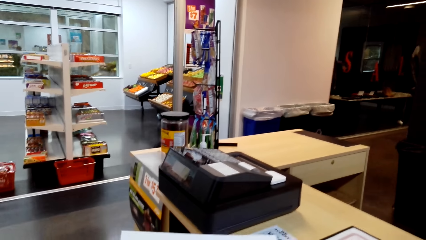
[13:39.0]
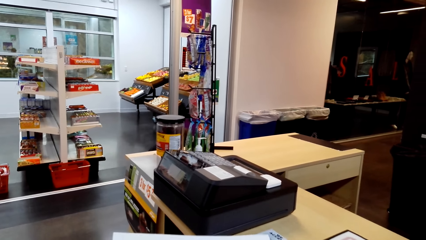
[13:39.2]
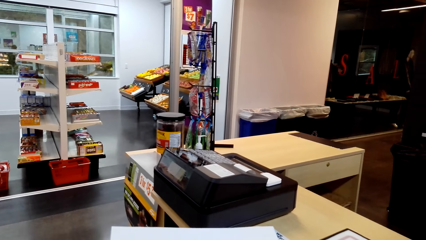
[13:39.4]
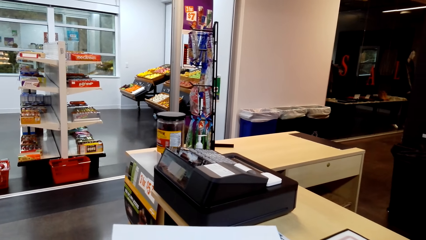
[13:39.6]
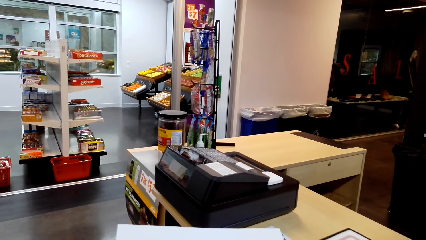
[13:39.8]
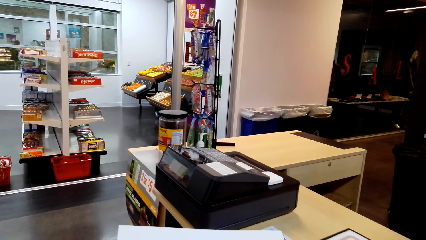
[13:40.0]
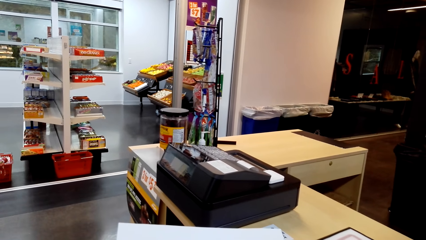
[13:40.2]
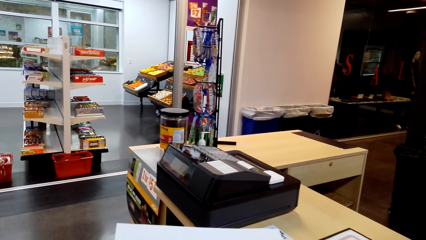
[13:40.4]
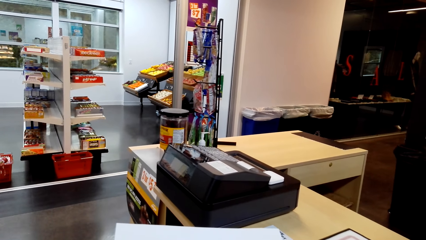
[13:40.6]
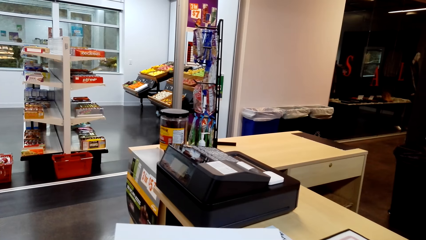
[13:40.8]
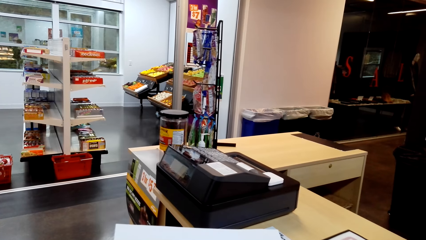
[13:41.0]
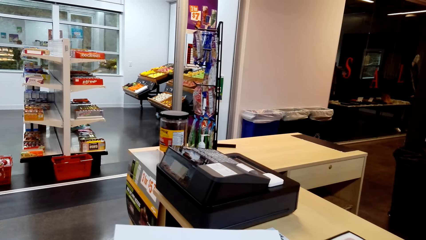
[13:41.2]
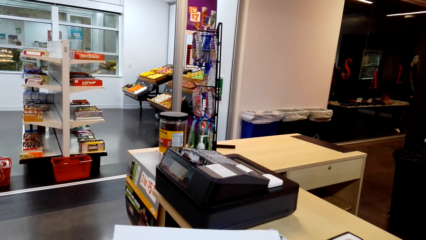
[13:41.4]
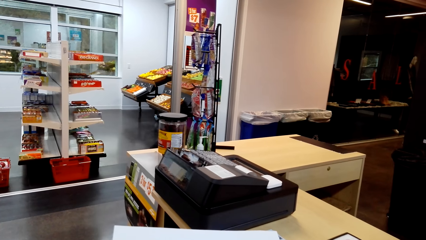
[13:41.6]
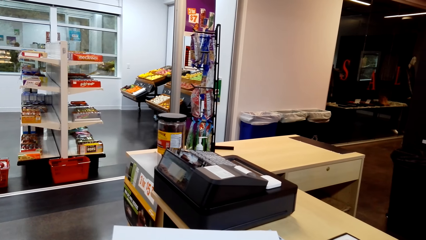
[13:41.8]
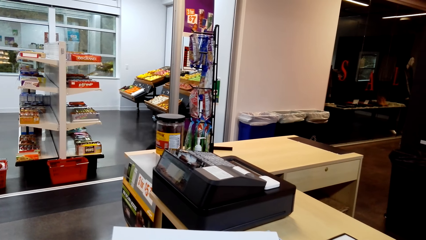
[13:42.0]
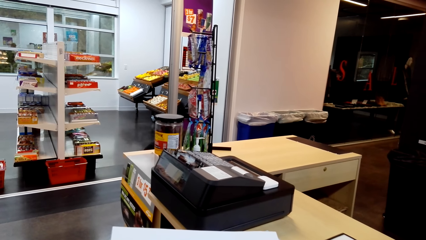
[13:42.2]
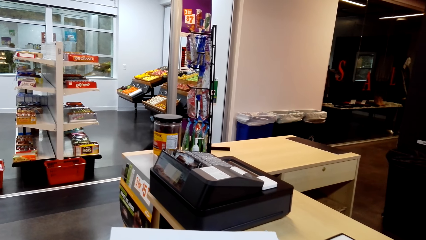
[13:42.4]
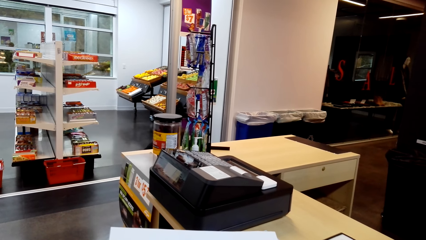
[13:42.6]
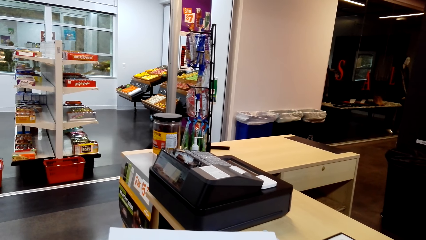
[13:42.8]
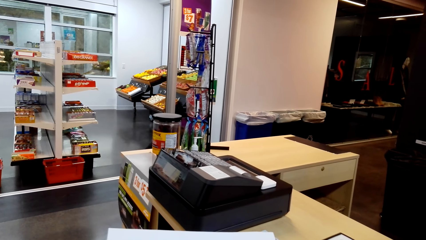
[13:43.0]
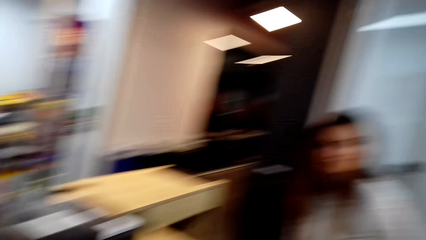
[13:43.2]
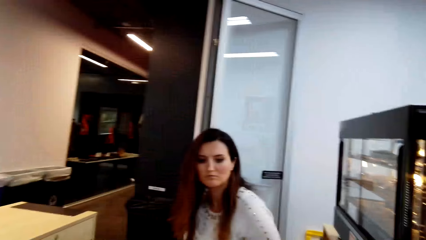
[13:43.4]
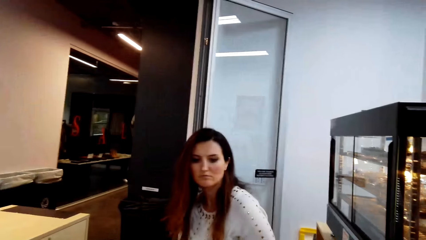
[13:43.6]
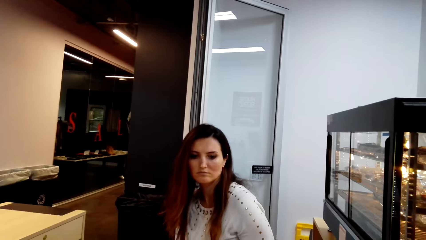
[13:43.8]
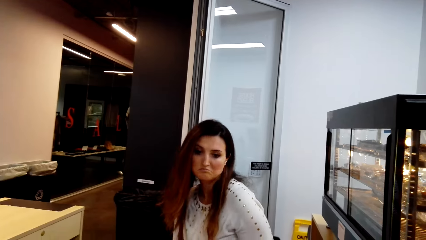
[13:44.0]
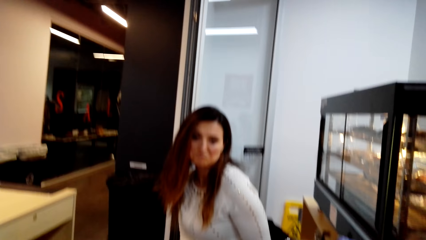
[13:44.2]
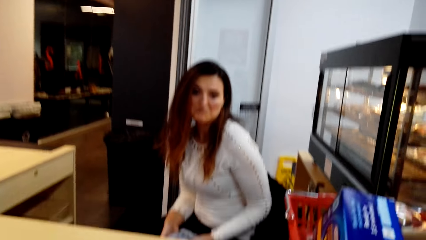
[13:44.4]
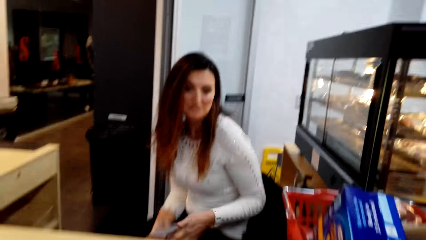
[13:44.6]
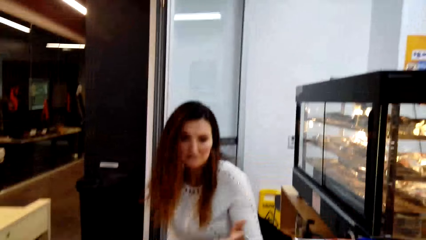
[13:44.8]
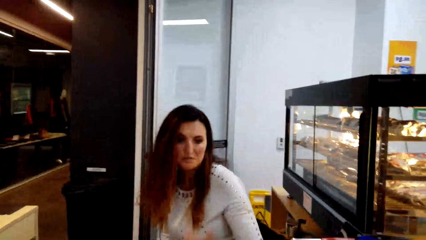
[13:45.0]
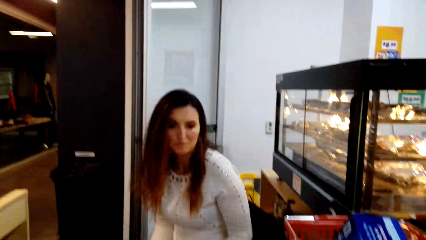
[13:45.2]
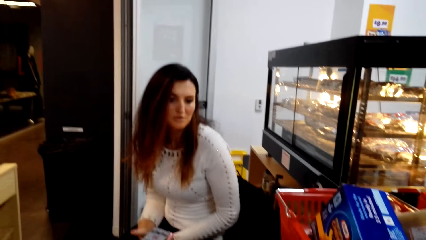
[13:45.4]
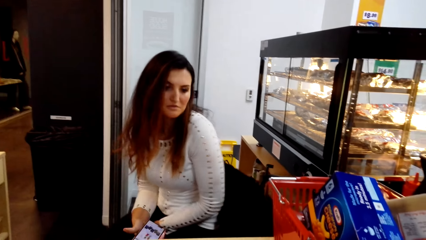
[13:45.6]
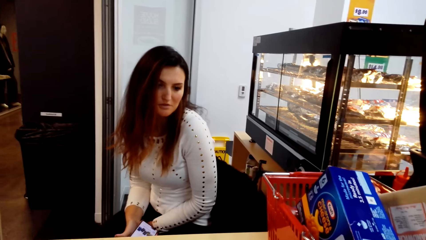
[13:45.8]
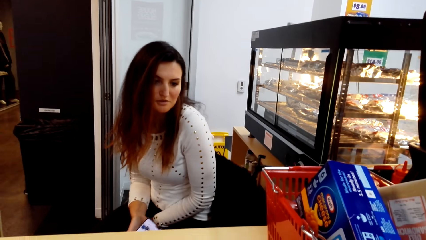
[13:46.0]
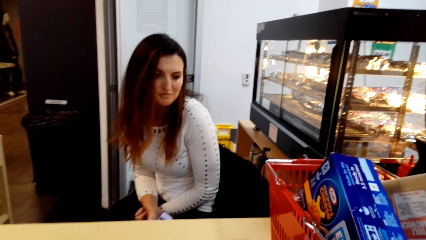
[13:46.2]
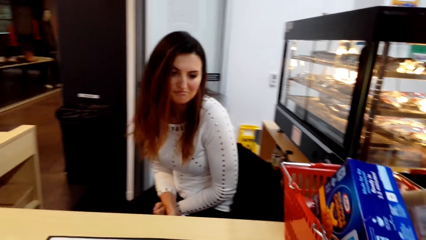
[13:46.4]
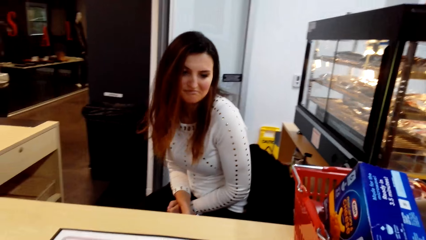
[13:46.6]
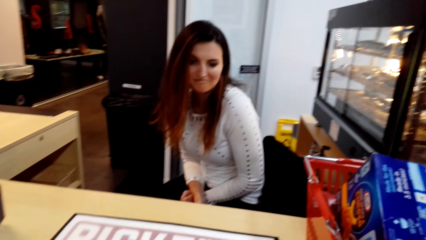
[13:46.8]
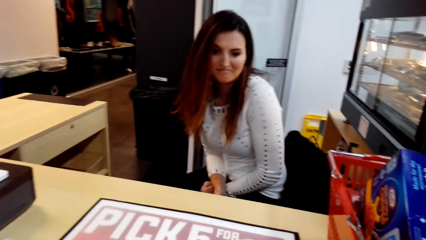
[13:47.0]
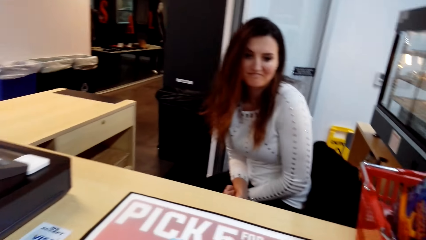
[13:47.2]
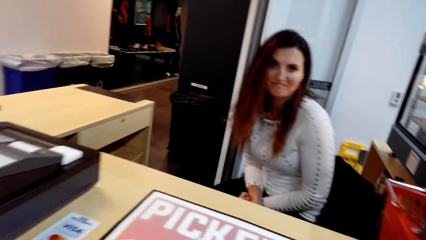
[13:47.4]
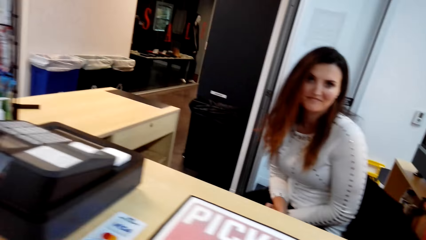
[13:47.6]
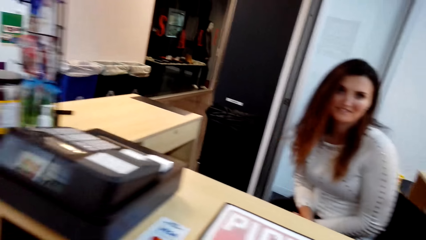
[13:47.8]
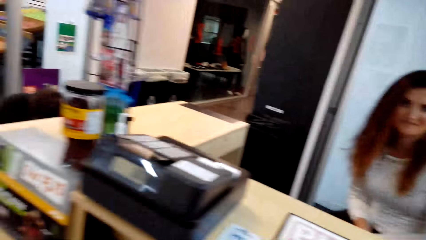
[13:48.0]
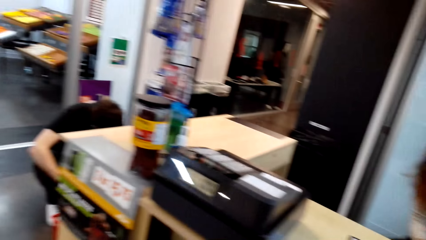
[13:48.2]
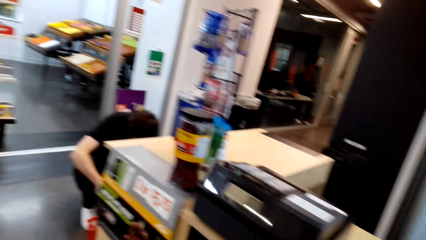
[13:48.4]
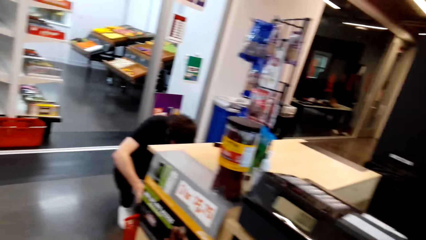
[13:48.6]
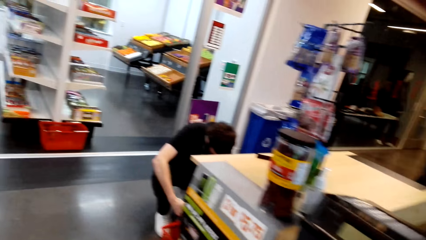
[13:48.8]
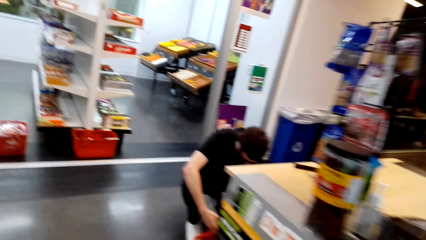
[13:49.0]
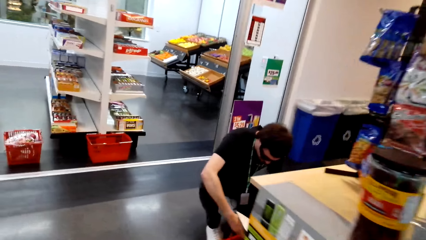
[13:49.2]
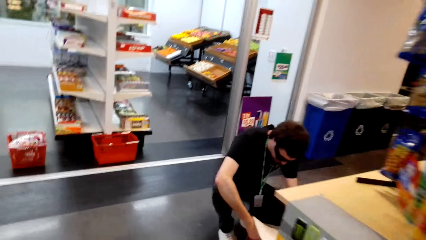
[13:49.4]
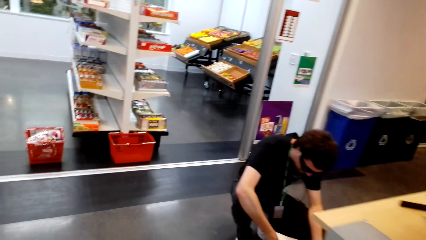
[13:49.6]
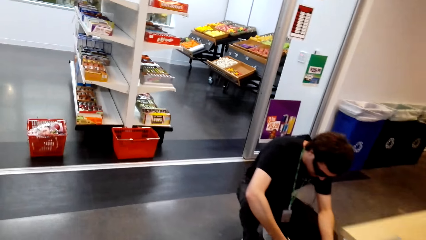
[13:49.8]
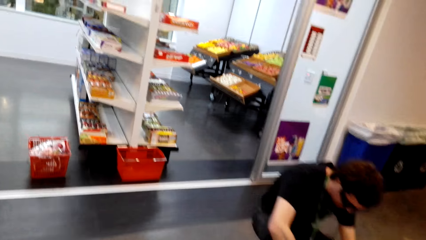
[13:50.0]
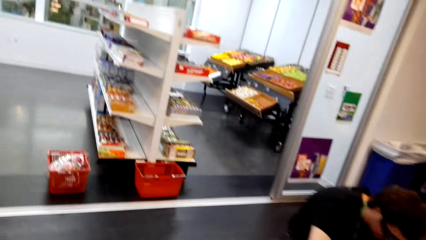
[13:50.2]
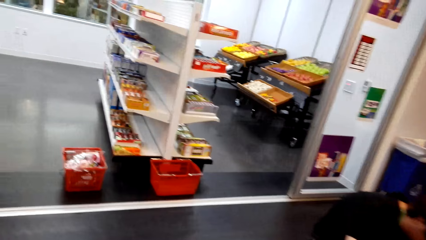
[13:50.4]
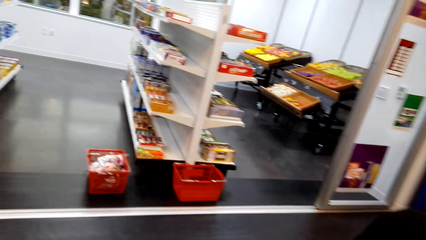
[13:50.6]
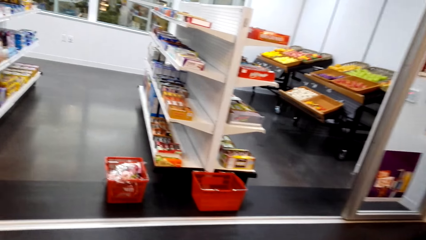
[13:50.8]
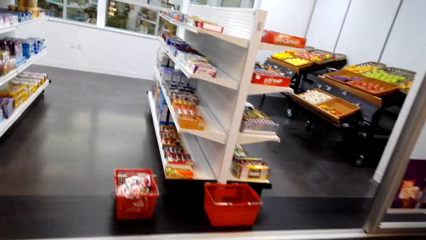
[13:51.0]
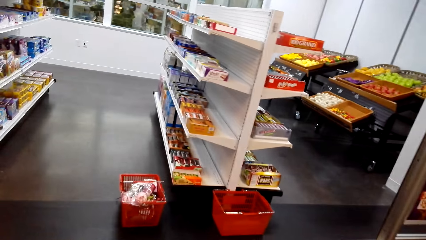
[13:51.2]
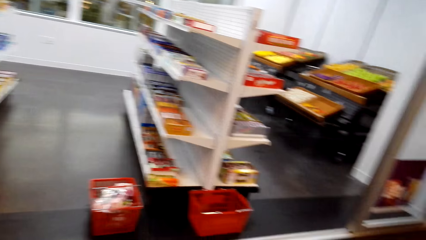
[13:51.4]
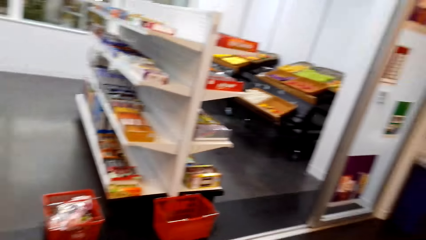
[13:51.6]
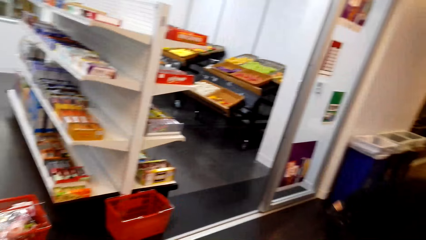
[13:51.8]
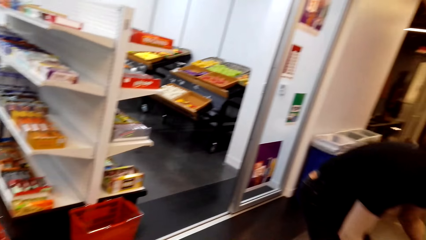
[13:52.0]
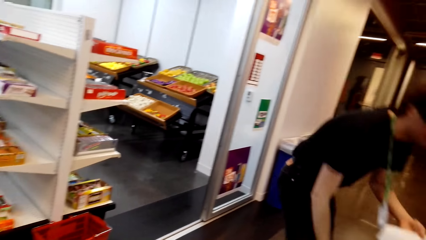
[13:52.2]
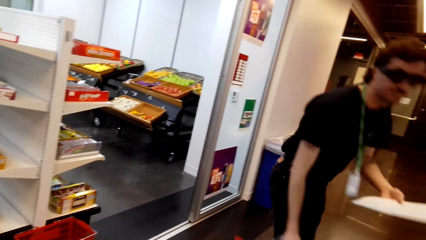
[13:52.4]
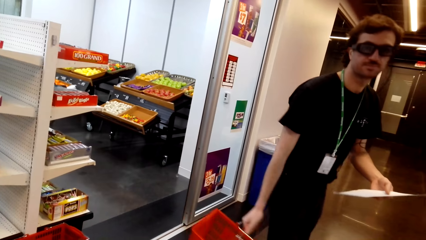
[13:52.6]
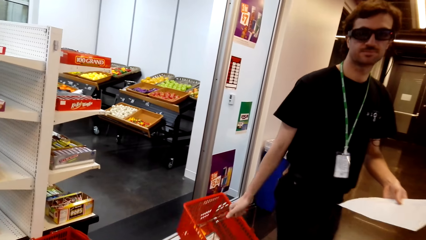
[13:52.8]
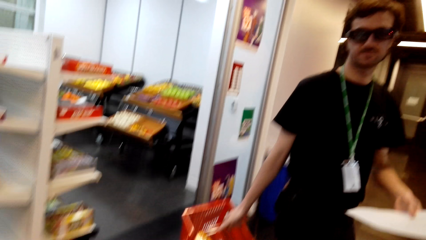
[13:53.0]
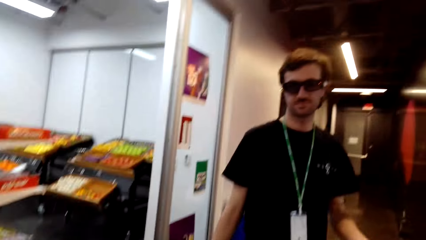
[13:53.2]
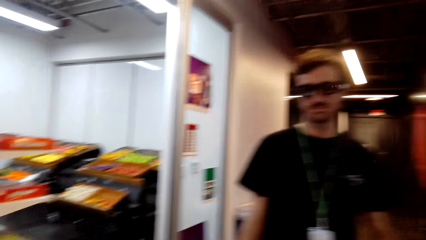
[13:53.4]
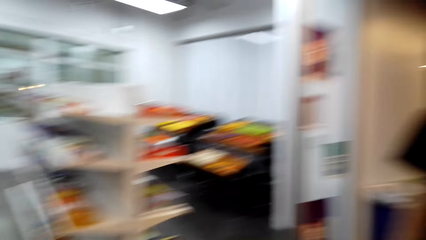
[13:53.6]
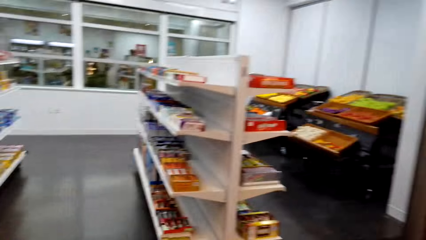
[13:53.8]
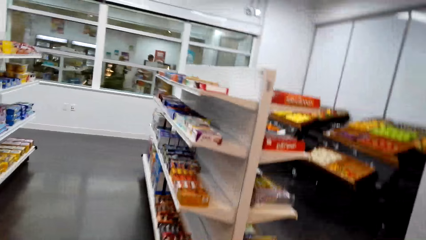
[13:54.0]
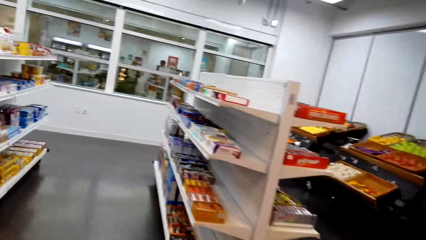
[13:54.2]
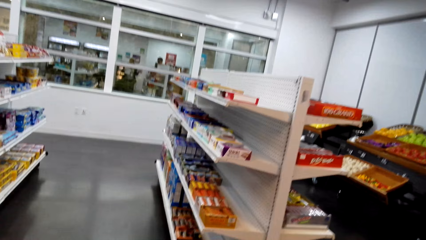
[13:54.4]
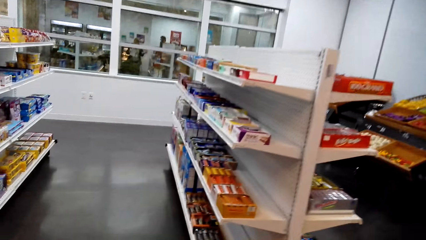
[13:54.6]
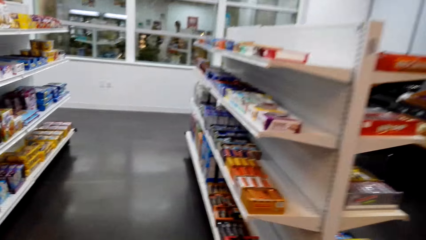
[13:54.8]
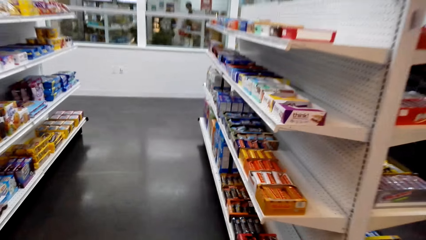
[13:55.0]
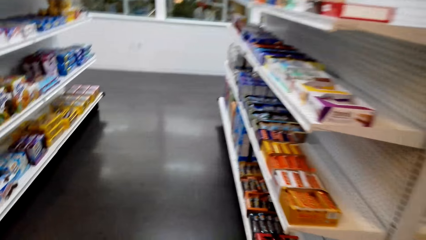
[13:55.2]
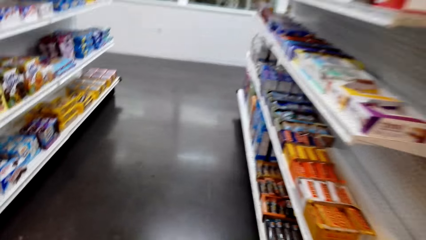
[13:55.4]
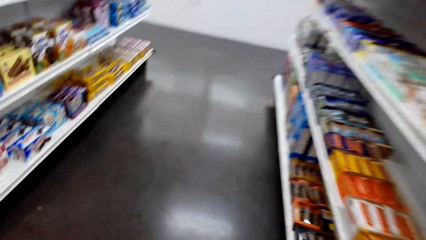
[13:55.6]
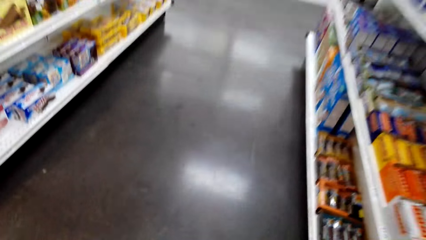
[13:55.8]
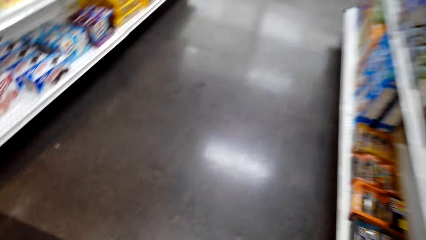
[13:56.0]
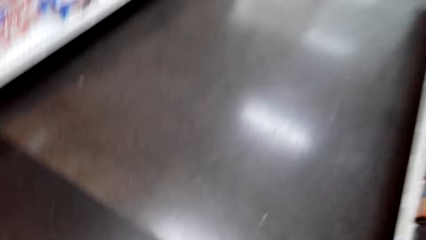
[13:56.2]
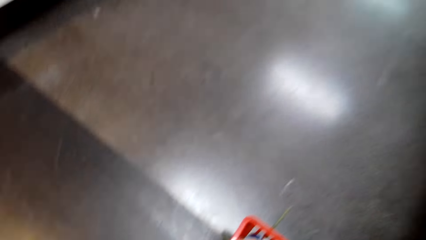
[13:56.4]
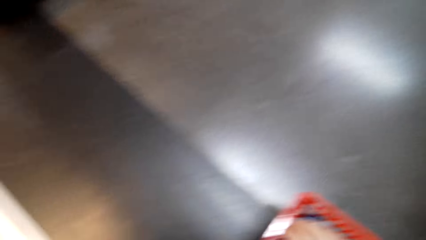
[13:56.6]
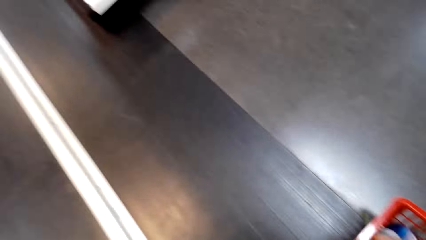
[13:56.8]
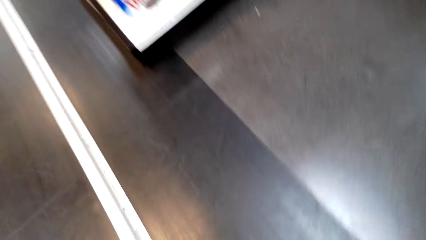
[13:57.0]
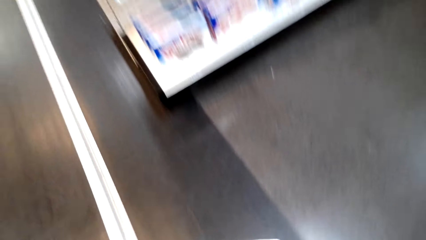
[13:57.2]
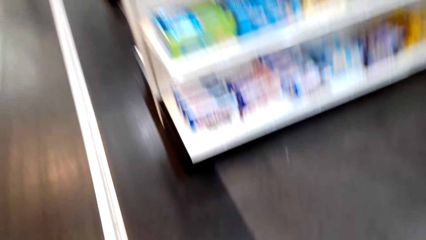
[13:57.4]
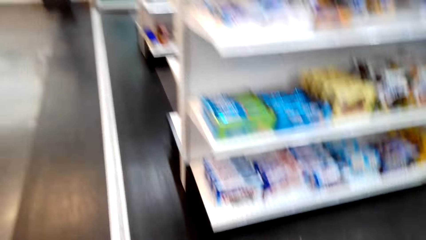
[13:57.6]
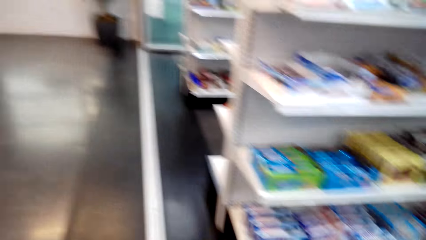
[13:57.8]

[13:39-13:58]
The camera wearer reads the shopping list. A lady interacts with the camera wearer. The lady interacts with the camera wearer again. The camera wearer walks around a supermarket. They interact with a man. They talk to the man. The man walks around the supermarket. The camera wearer walks around the supermarket.
